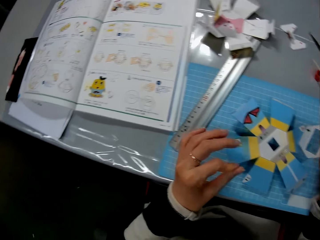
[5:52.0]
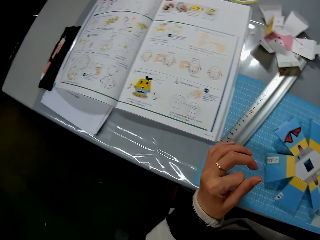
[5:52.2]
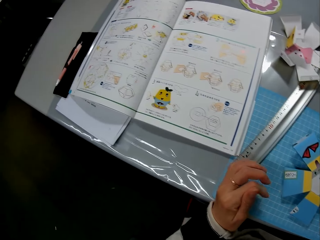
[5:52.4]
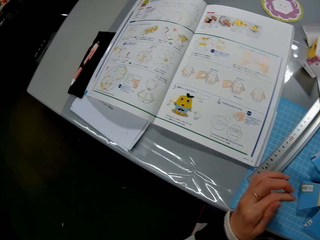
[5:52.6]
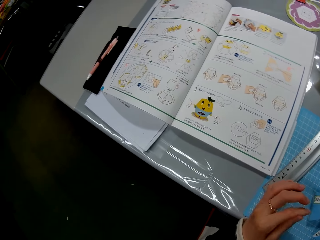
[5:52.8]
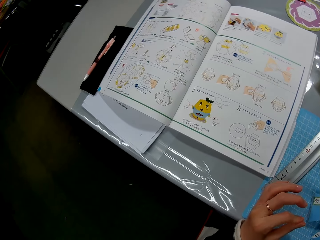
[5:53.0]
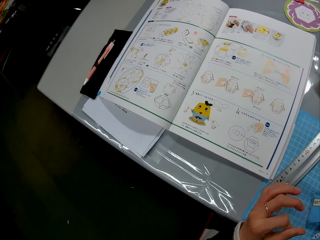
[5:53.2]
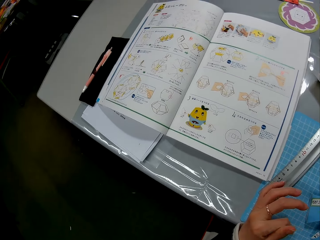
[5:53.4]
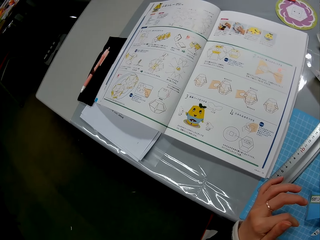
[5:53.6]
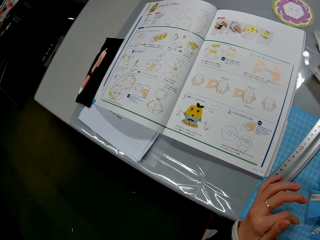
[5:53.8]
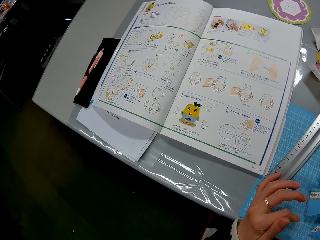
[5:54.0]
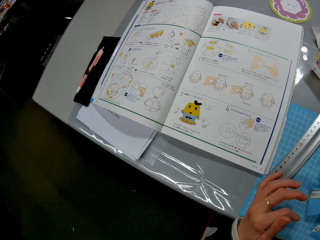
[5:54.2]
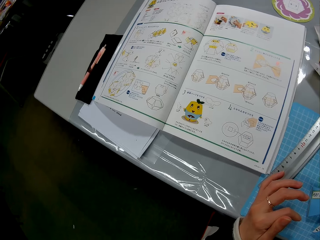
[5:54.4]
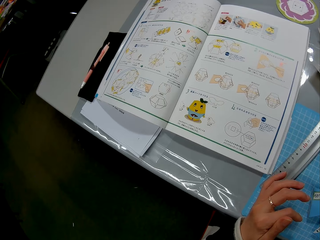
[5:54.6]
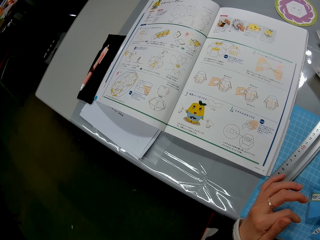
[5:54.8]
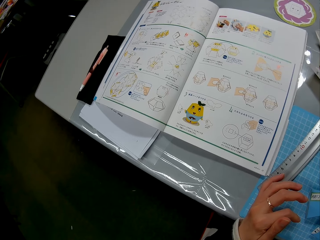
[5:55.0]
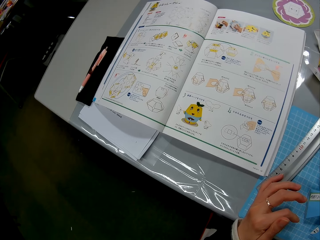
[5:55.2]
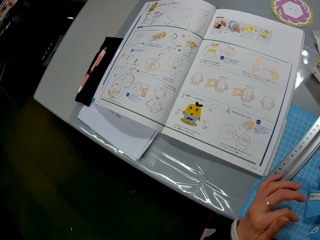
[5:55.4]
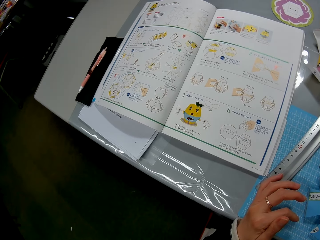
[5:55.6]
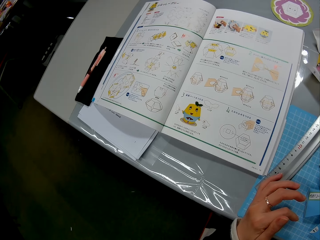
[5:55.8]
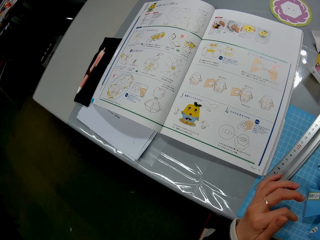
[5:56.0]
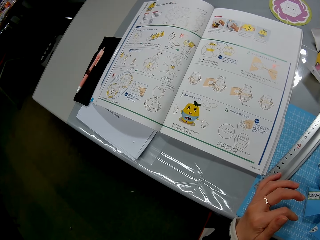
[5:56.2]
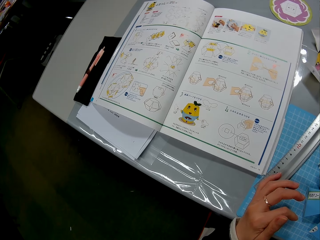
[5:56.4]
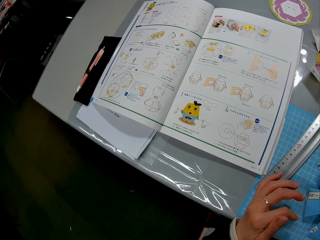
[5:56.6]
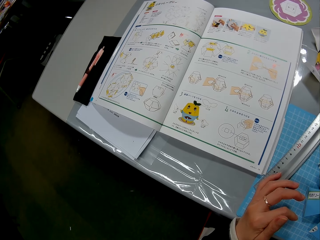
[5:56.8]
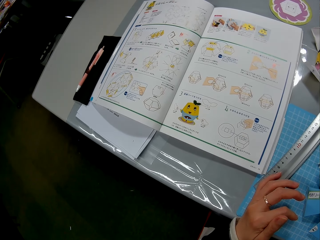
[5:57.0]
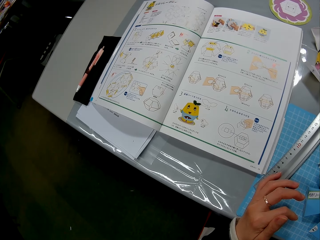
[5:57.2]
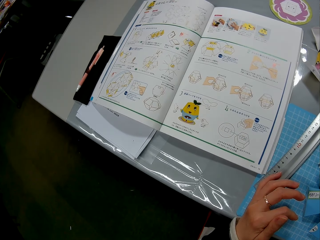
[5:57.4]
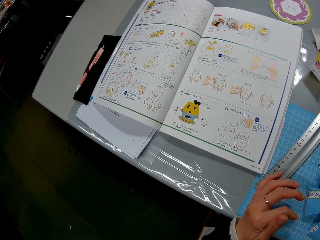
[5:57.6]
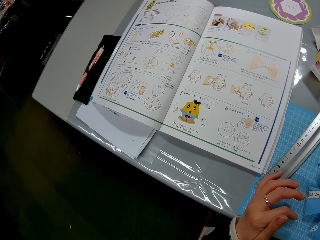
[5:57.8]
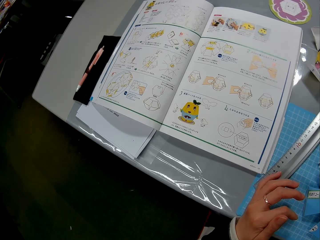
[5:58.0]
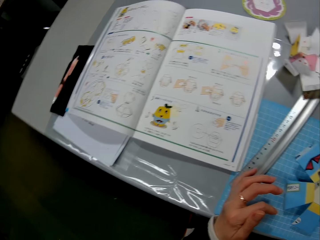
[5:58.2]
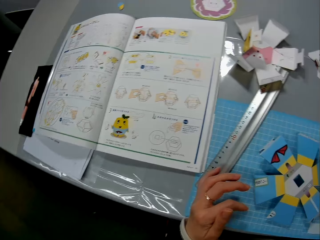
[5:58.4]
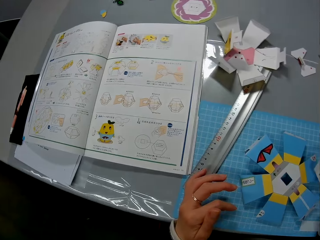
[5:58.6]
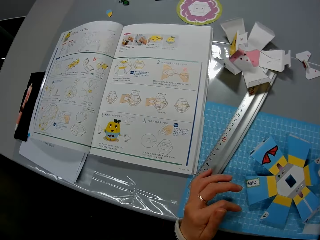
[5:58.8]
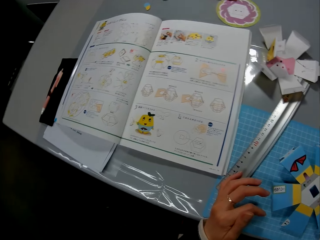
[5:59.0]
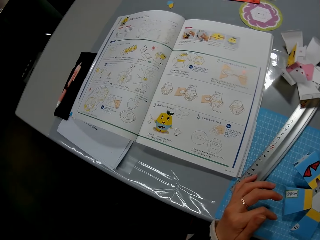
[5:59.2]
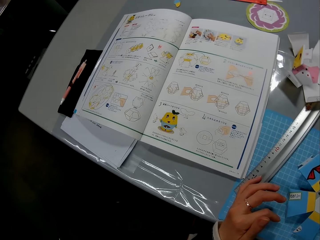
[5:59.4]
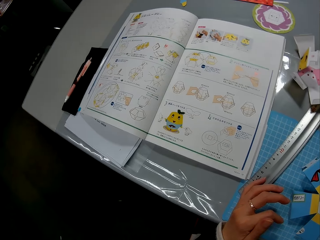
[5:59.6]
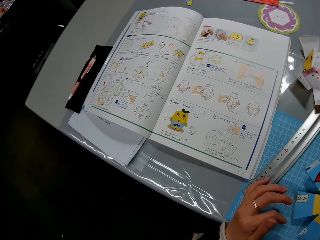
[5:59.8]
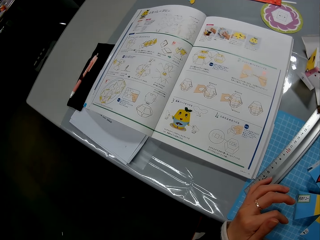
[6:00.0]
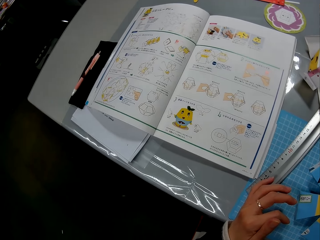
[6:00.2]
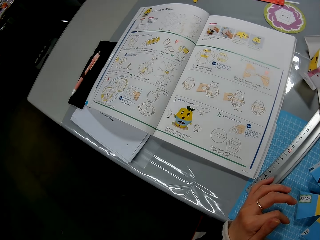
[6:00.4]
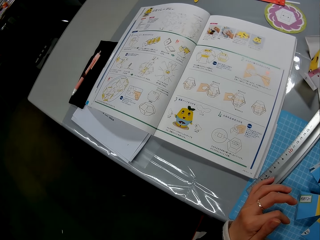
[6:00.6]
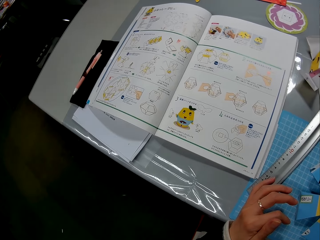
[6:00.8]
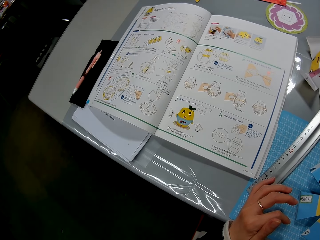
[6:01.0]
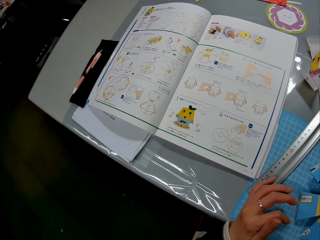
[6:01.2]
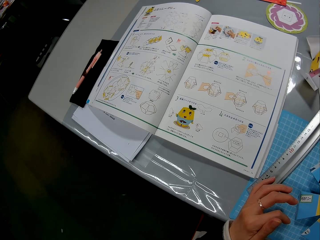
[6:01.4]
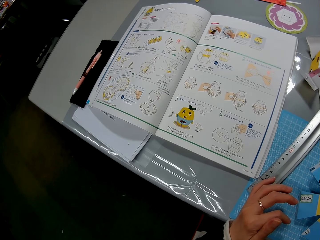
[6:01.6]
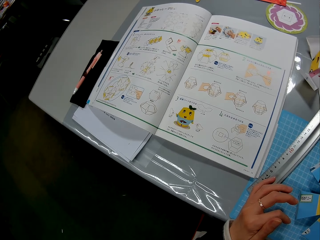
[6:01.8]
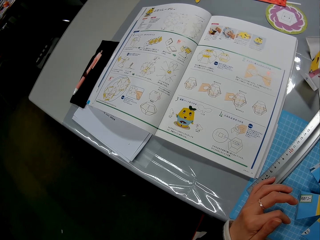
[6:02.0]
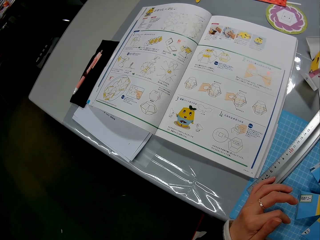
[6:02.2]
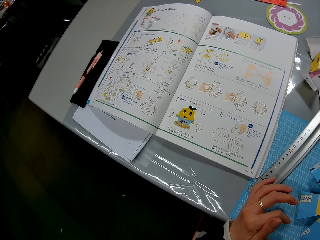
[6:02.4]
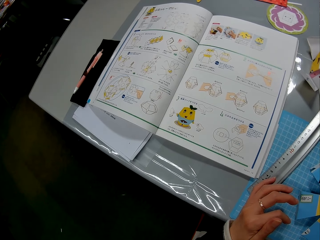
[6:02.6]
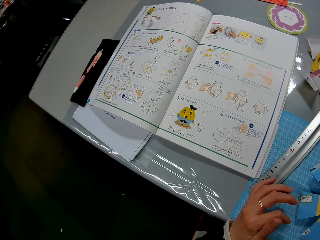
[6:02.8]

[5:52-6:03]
The camera wearer looks at the book on the table.

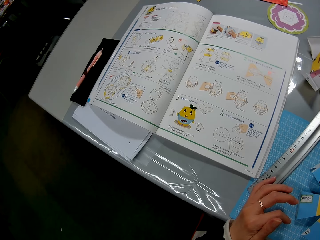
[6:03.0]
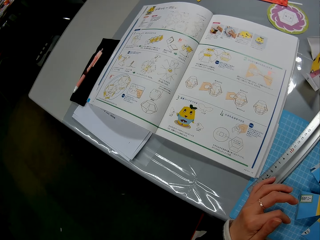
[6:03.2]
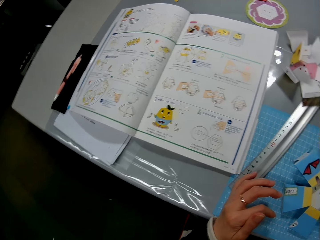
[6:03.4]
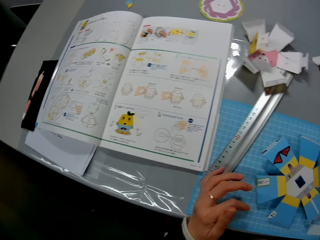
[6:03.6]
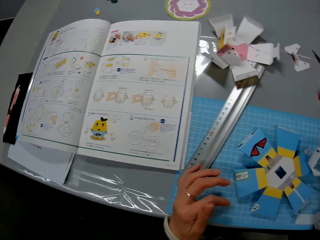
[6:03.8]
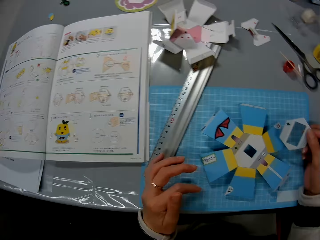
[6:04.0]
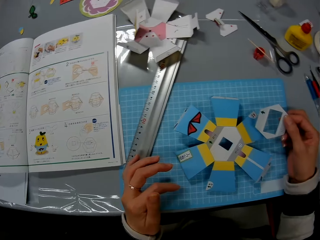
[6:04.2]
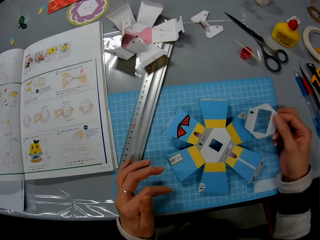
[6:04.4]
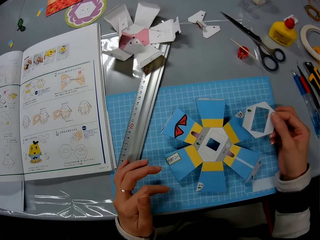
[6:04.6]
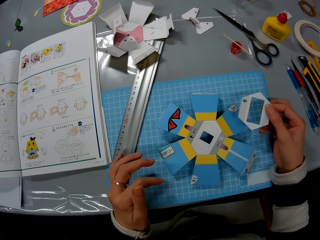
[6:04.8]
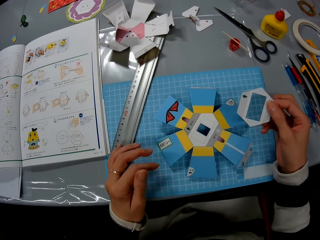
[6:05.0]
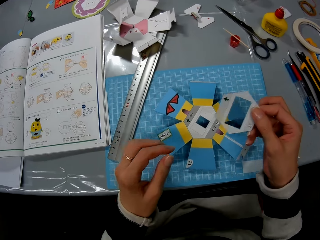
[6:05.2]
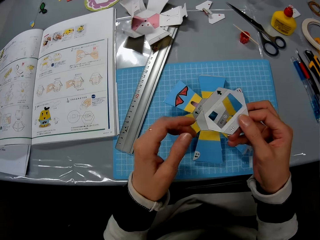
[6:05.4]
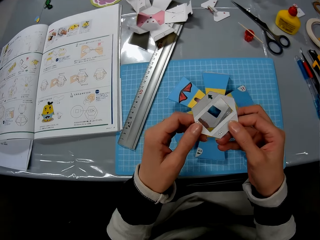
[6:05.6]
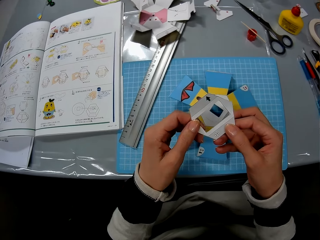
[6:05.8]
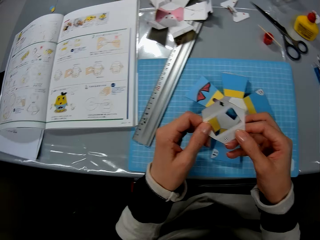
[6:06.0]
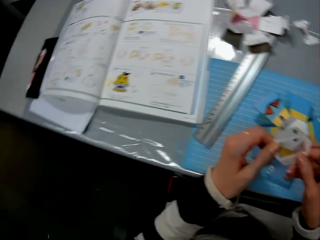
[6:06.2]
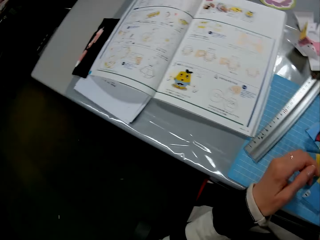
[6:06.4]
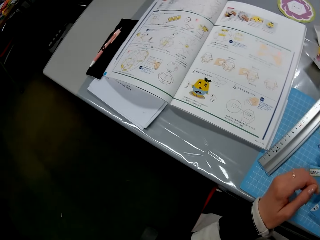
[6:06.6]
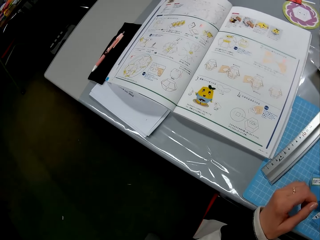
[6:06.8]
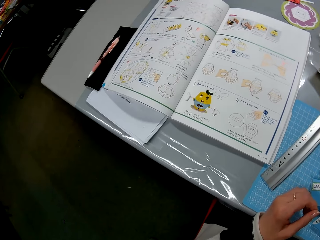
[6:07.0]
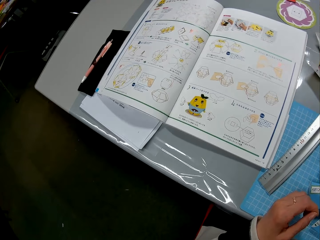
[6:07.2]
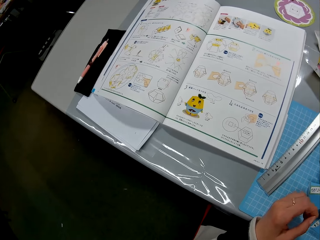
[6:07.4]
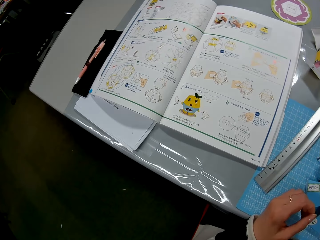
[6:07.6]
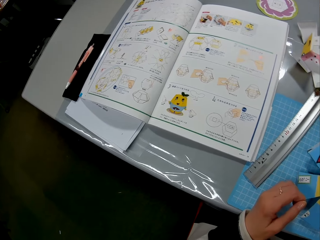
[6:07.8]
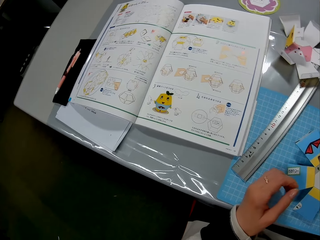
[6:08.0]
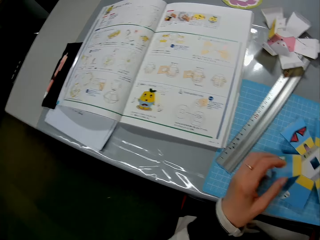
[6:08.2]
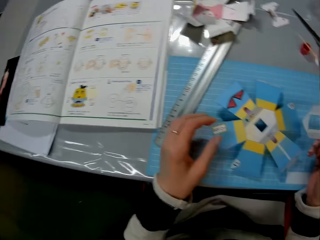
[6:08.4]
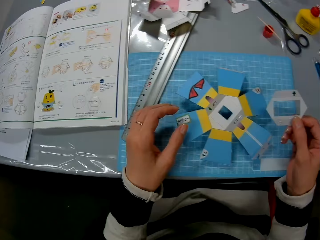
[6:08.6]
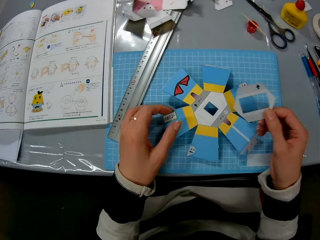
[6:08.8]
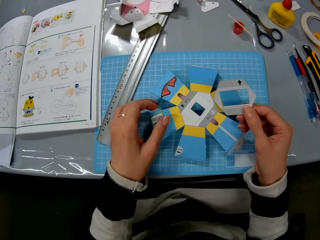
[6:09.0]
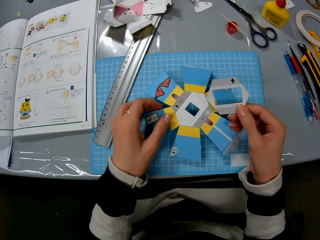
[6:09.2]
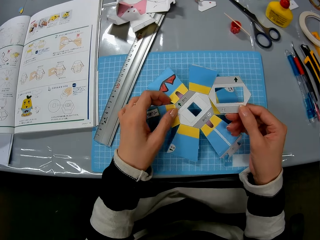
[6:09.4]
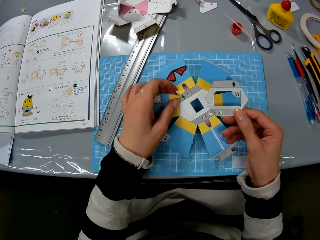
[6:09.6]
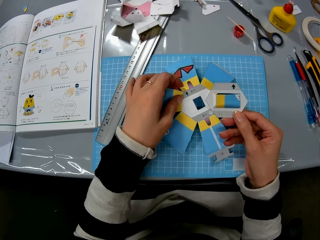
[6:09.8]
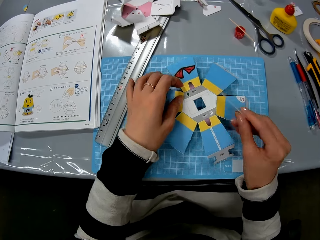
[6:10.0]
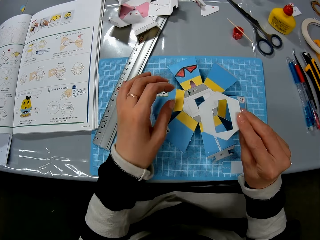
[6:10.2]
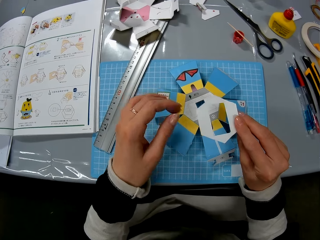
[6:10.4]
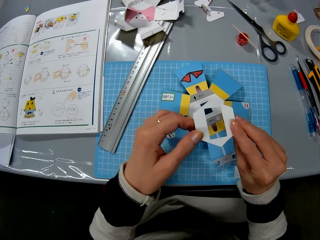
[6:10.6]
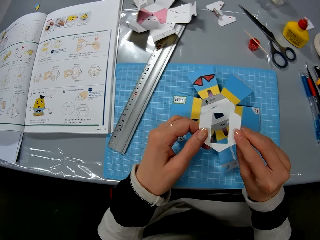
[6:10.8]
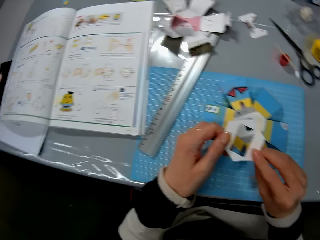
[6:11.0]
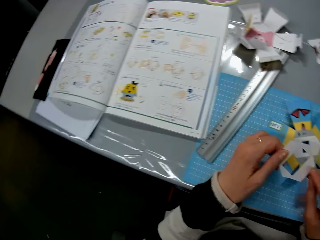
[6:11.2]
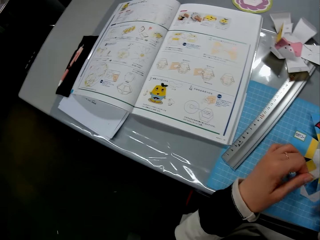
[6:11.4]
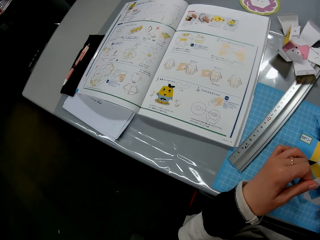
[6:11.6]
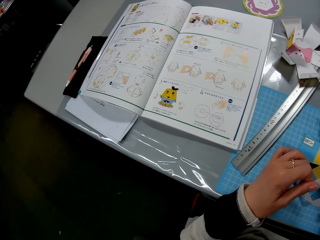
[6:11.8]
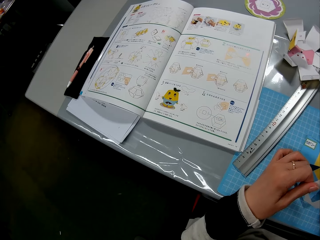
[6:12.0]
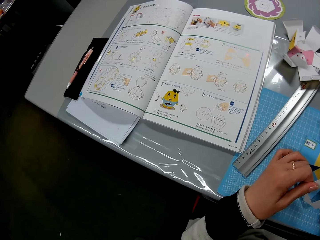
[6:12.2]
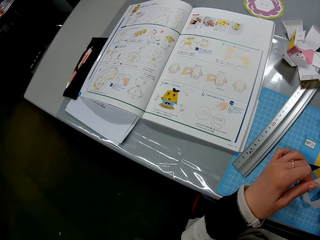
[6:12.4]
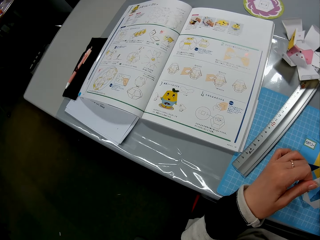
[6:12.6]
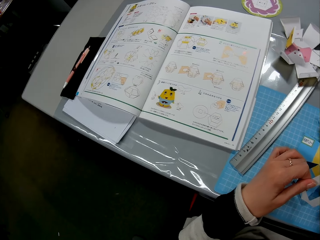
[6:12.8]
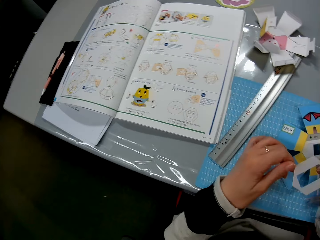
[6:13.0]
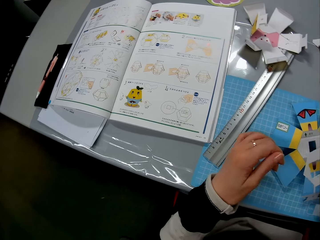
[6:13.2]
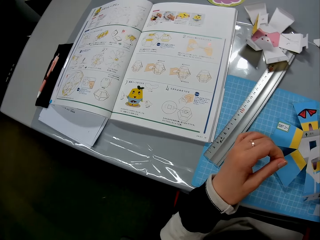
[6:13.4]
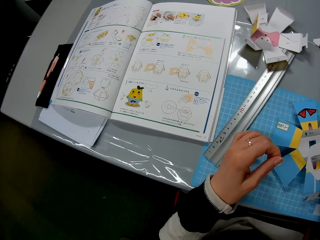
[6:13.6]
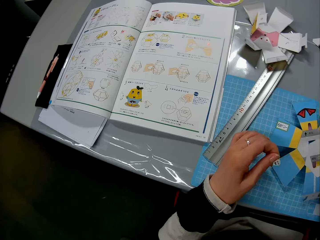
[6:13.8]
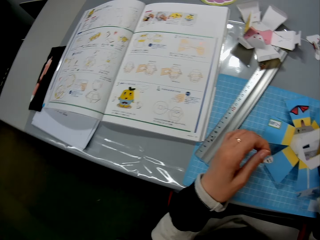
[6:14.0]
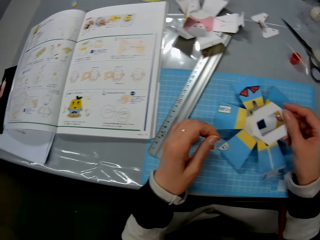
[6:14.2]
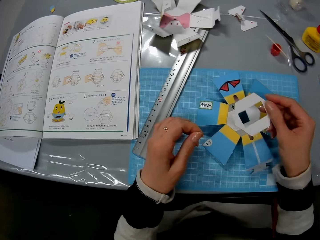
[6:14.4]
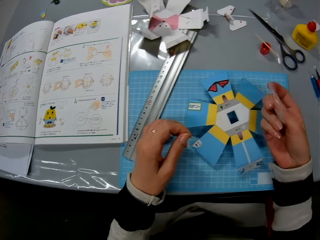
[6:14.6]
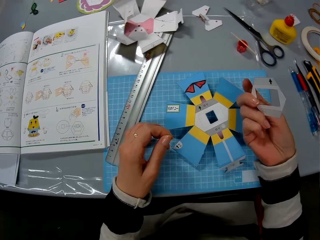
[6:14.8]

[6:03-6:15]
The camera wearer holds the piece of decoration. They read the book.
